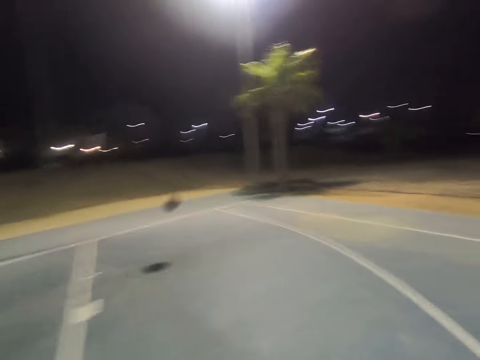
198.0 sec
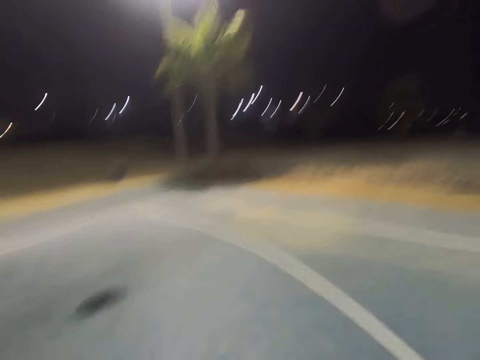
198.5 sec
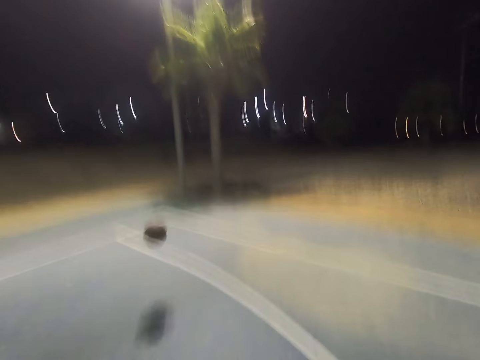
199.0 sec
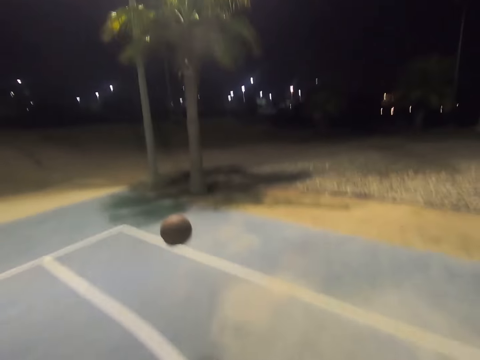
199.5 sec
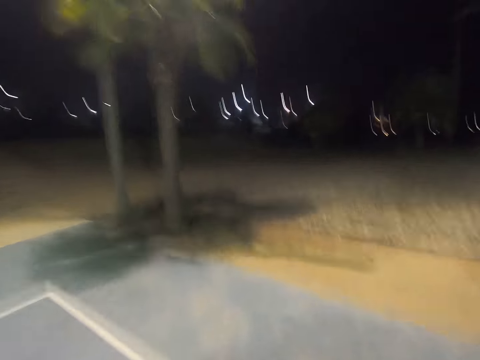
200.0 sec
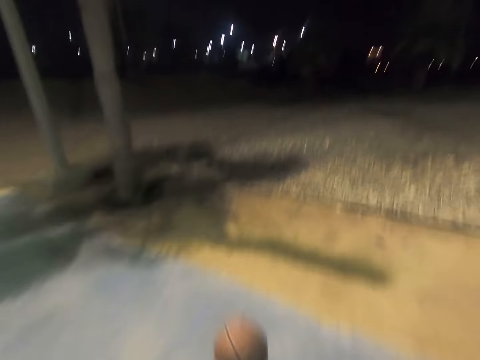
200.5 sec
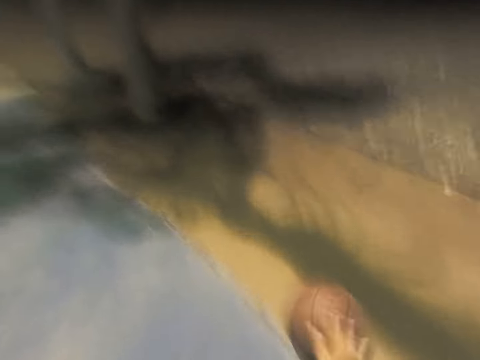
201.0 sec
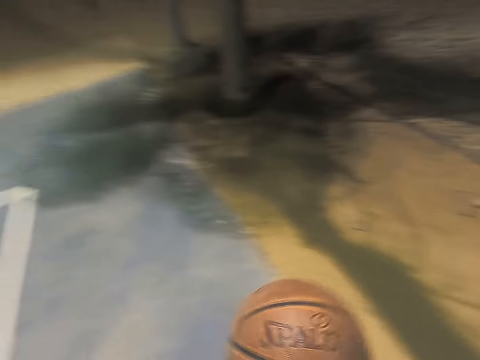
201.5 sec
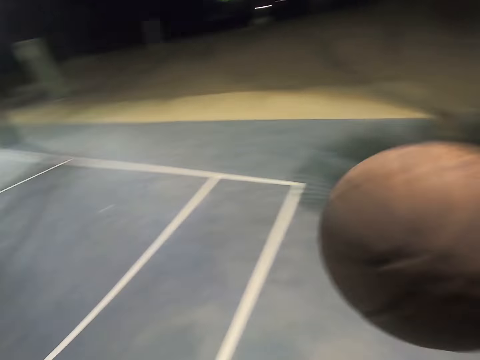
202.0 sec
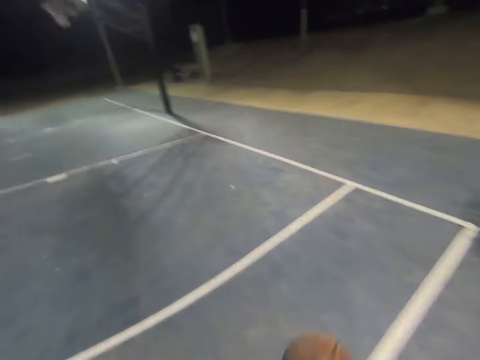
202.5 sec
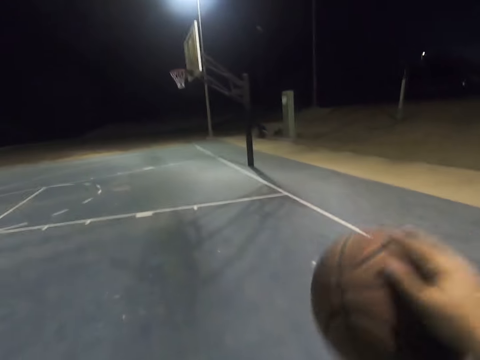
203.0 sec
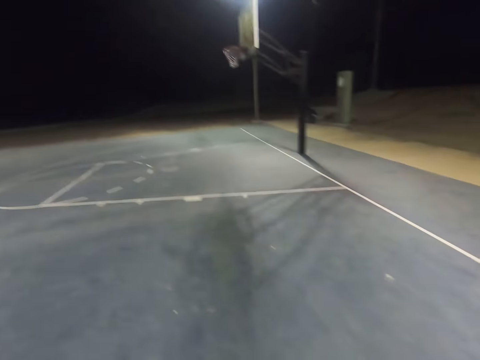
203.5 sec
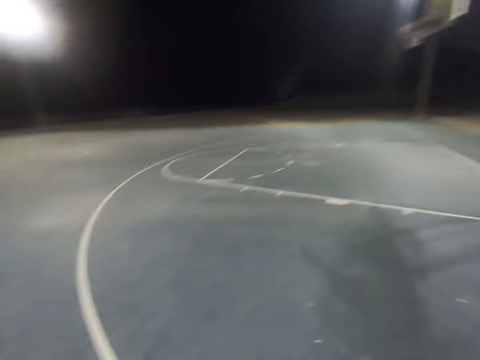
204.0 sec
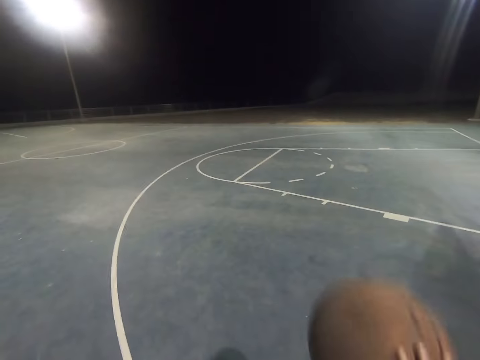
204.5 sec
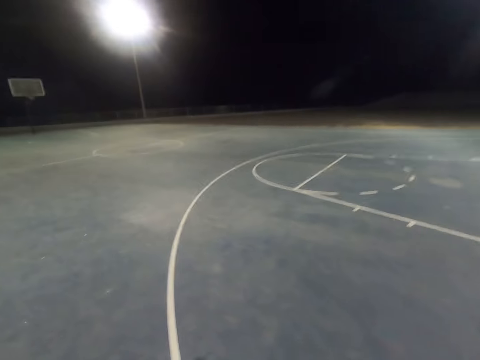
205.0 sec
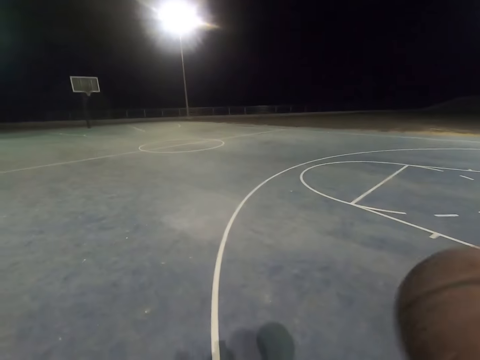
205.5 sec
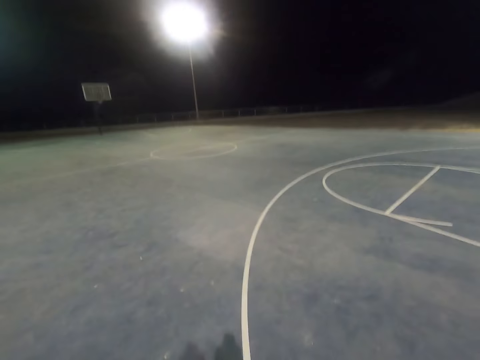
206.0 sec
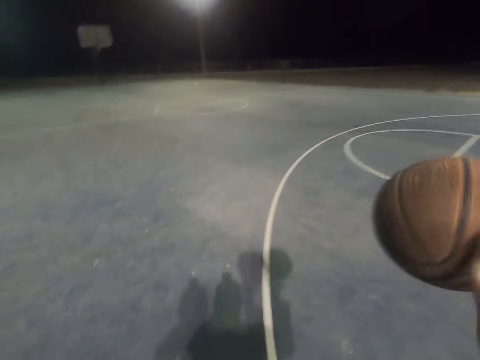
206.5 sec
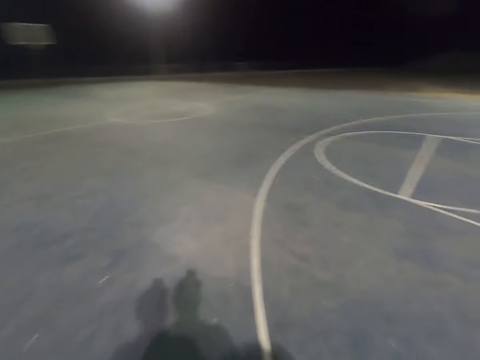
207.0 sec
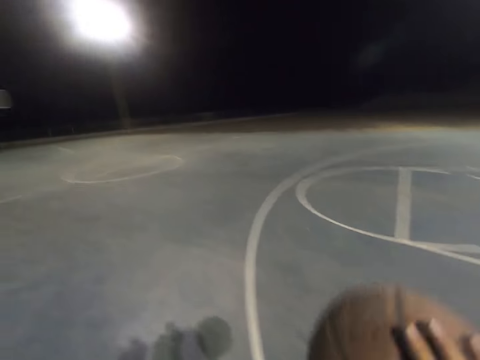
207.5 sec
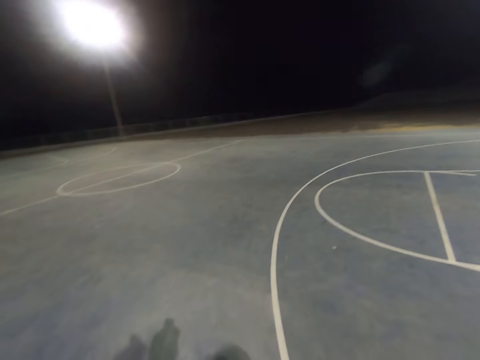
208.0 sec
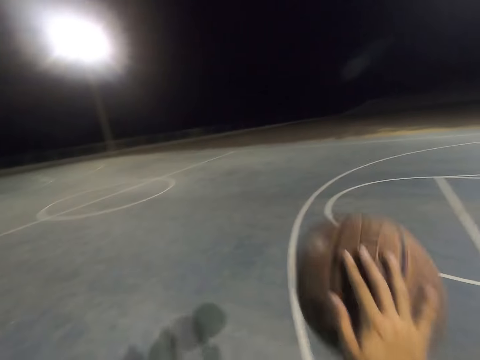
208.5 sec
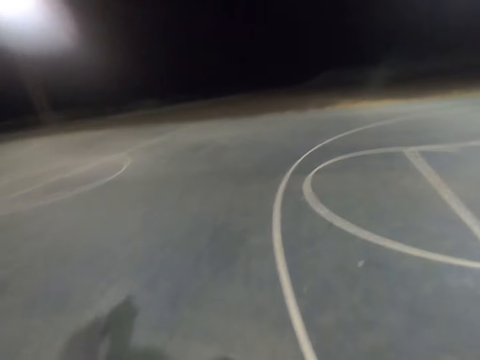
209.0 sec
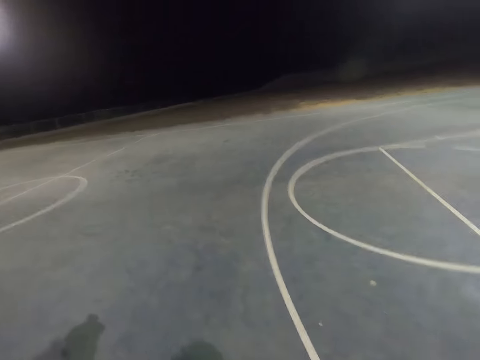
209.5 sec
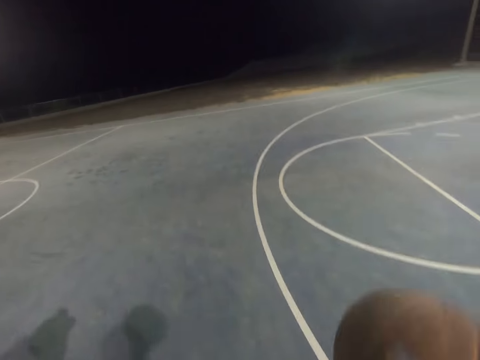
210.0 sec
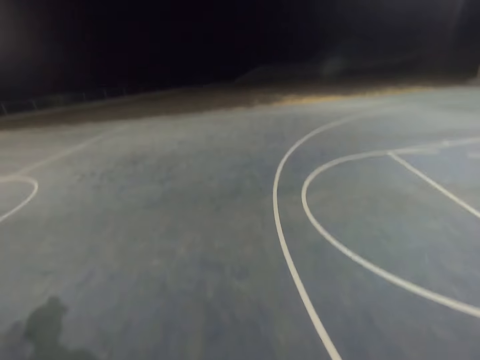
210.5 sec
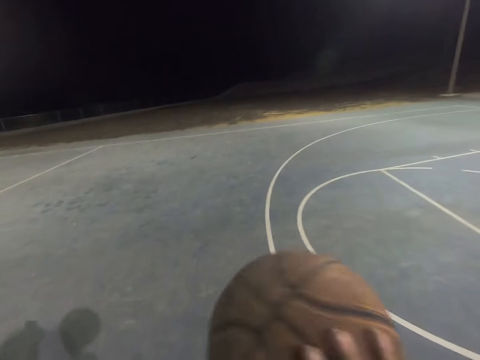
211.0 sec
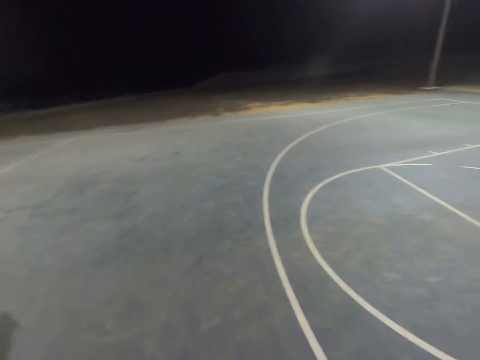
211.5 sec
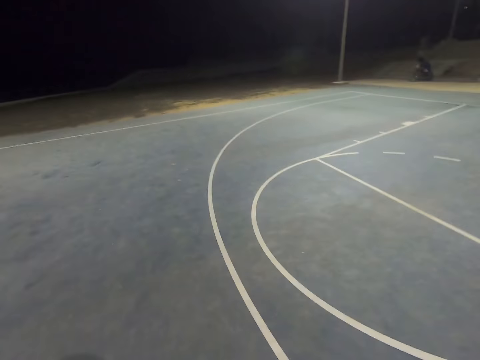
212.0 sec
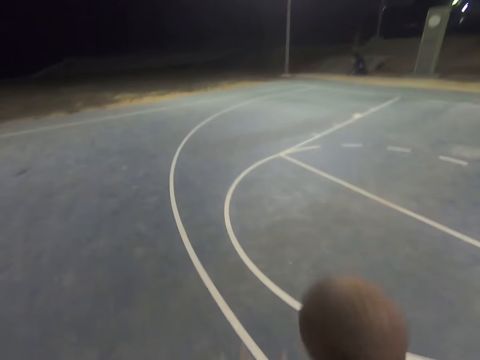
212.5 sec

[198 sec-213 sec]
The camera wearer bounces the ball. They bounce the ball again.

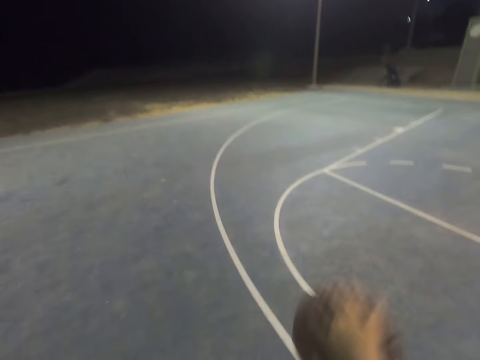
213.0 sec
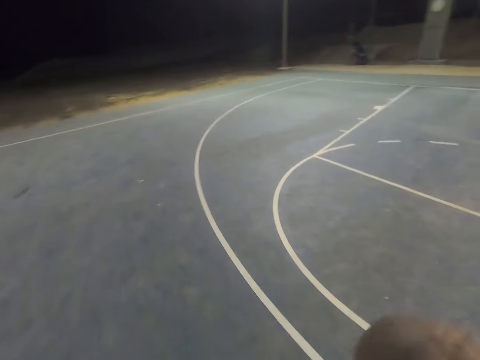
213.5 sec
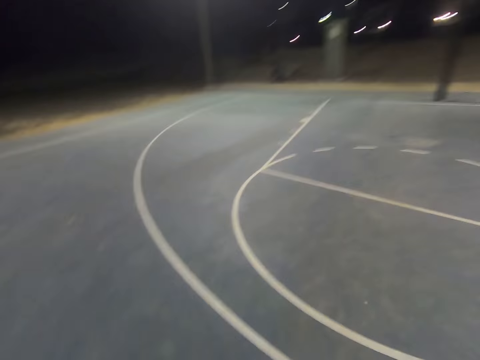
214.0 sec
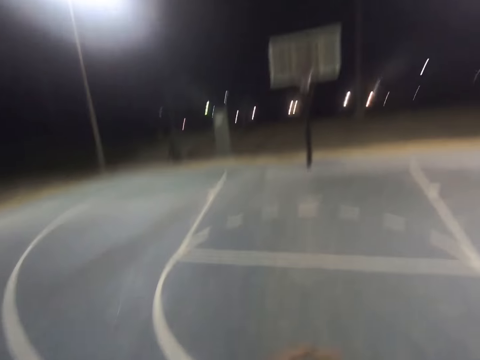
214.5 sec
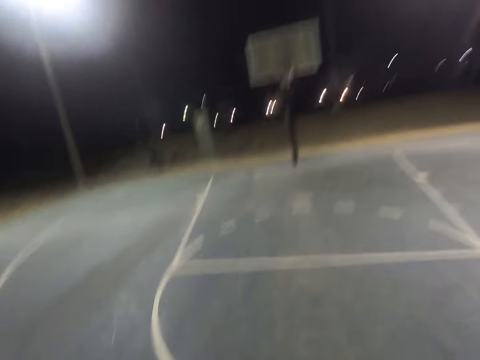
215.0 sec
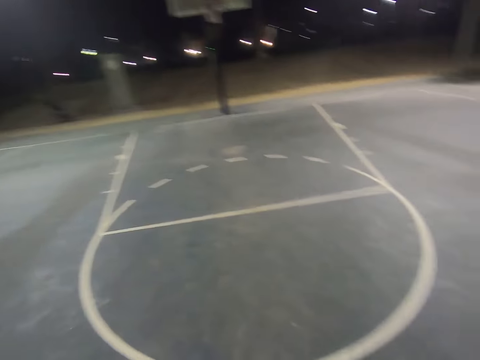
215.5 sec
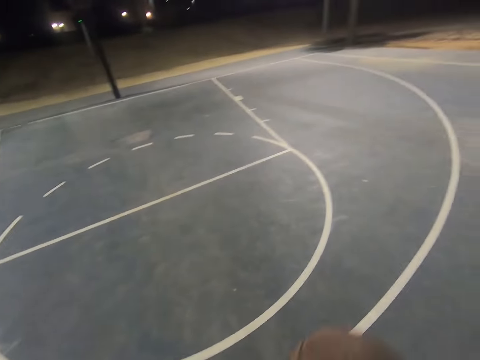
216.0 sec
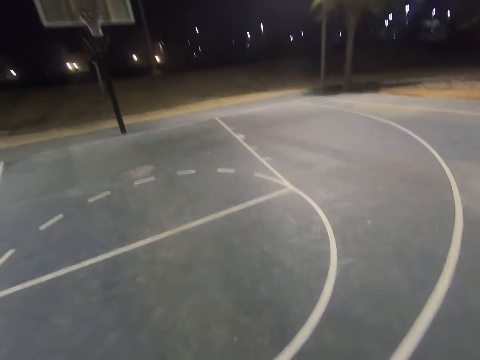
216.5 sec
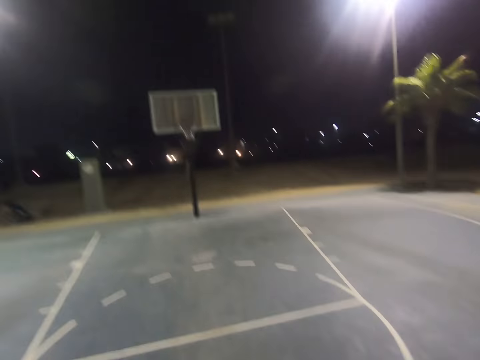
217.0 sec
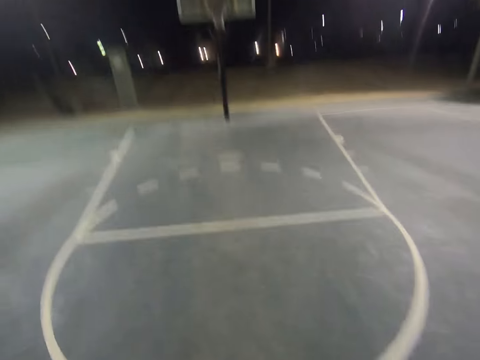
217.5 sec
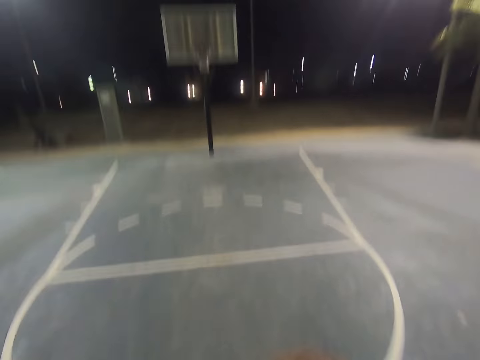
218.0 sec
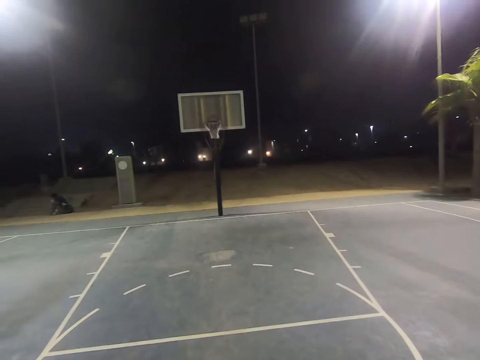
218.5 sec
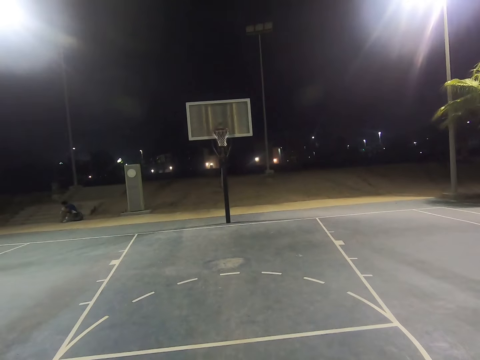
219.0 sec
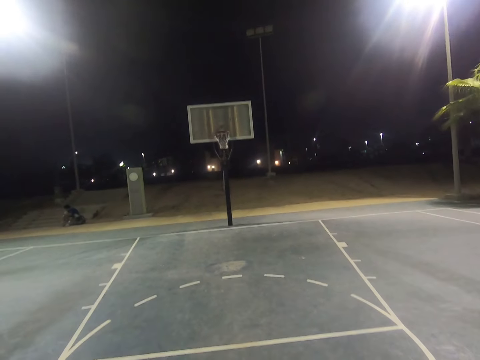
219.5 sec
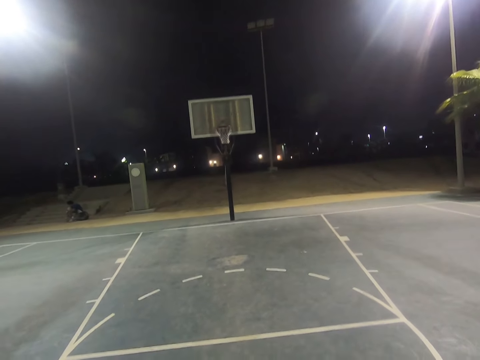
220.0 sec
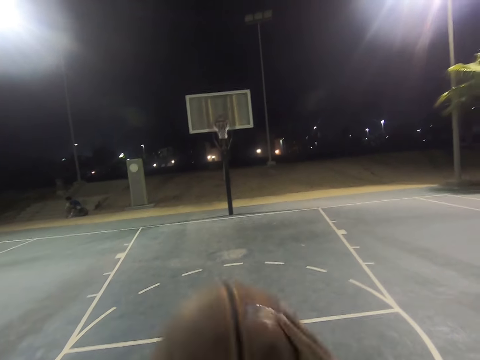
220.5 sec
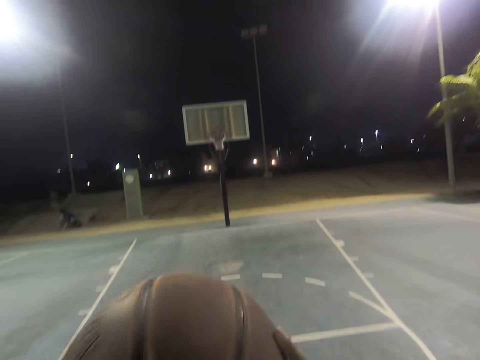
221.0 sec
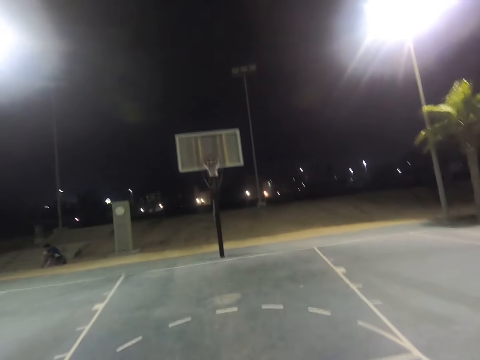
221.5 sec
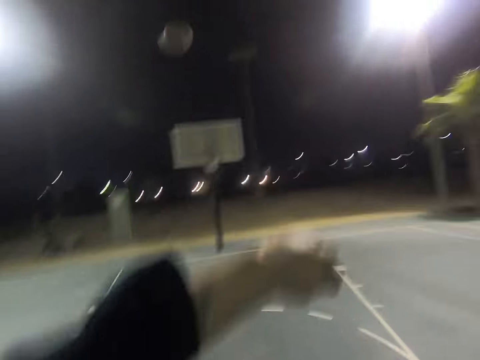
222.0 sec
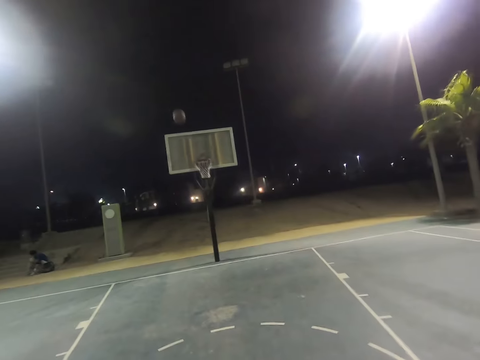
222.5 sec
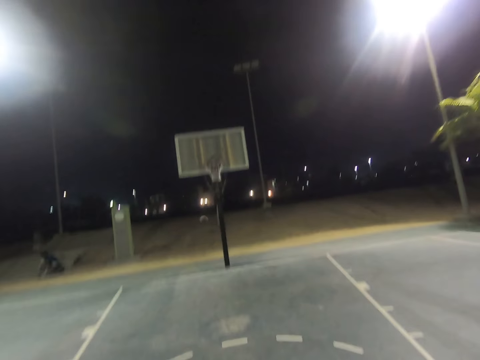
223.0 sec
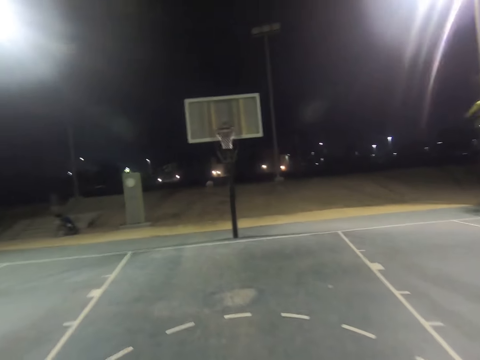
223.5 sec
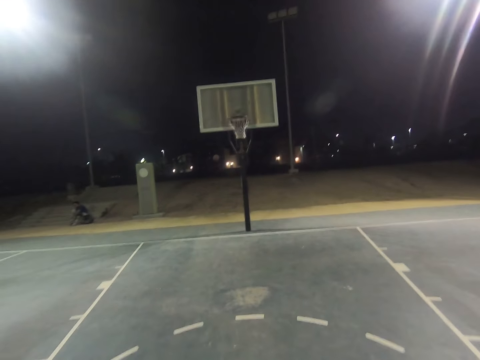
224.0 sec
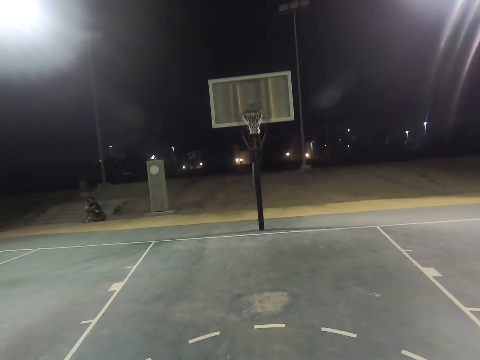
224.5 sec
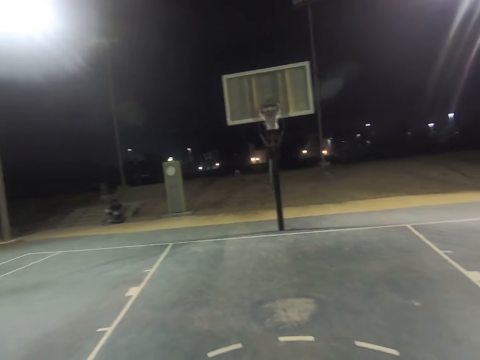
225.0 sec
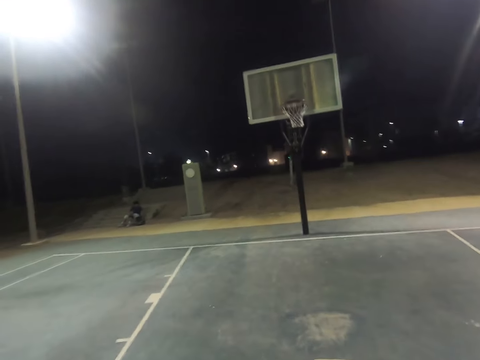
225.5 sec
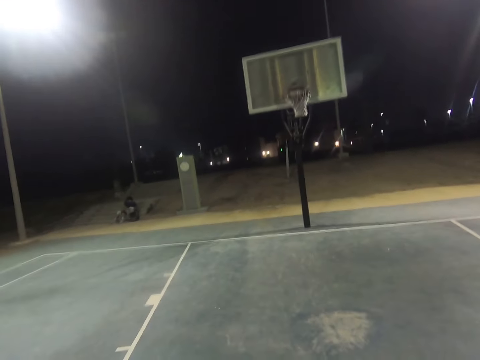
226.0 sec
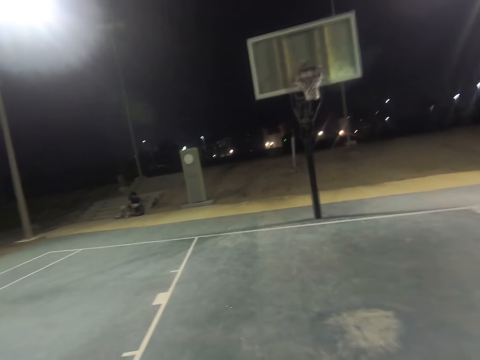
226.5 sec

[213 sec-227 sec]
The camera wearer shoots the basketball to the hoop.
